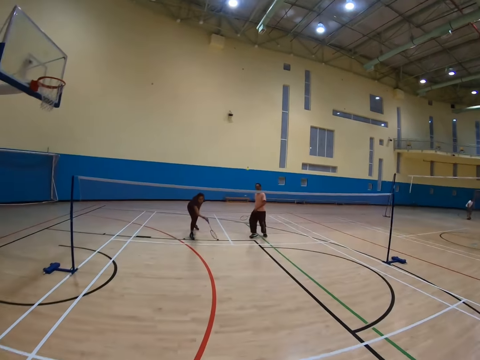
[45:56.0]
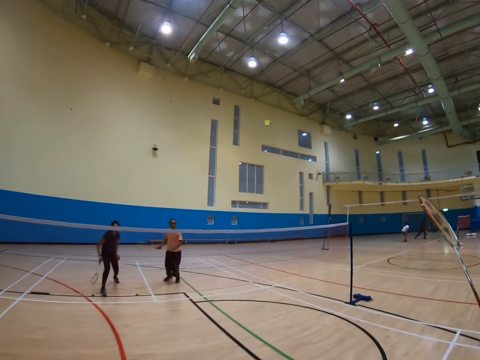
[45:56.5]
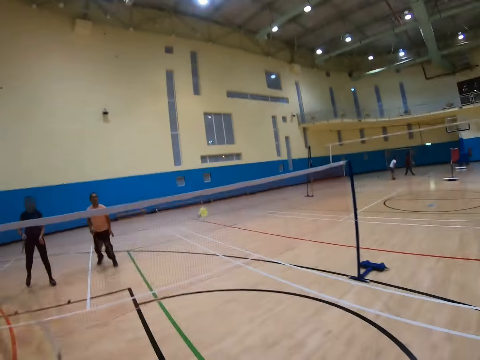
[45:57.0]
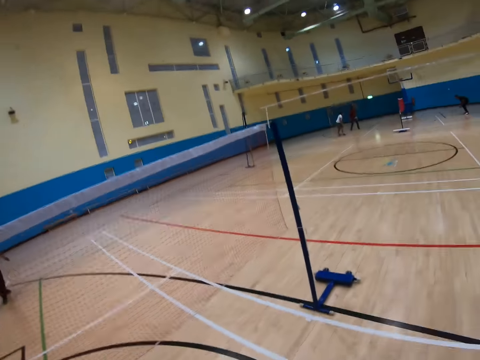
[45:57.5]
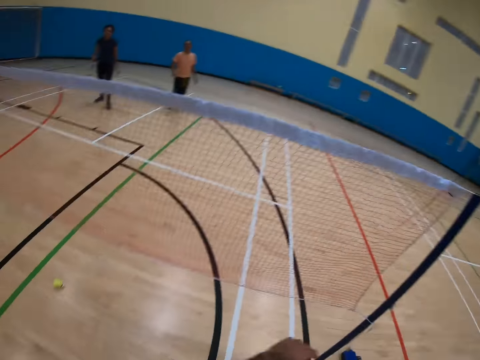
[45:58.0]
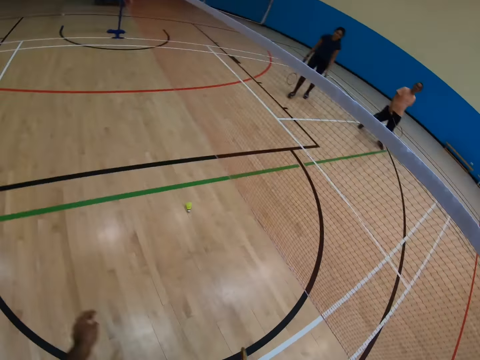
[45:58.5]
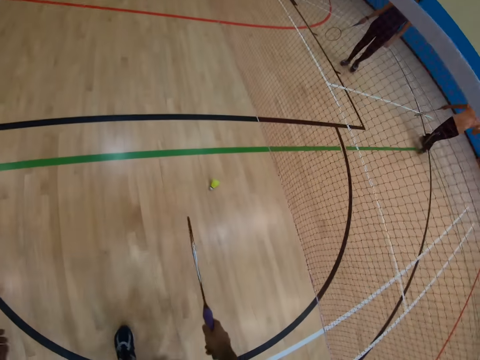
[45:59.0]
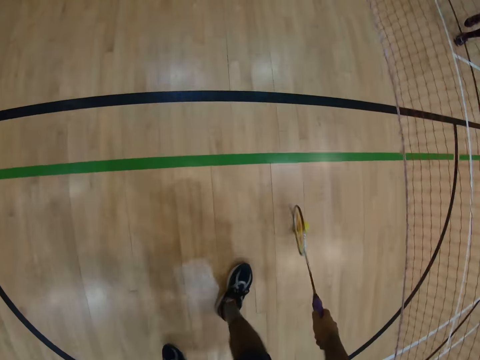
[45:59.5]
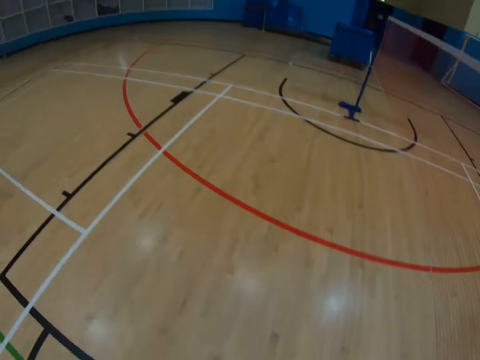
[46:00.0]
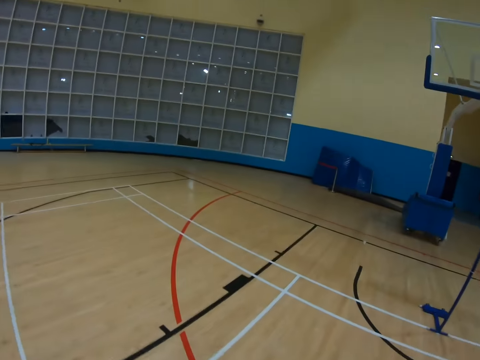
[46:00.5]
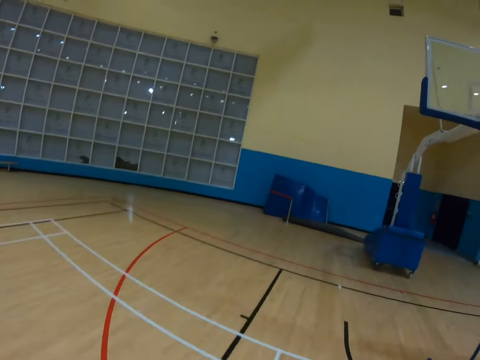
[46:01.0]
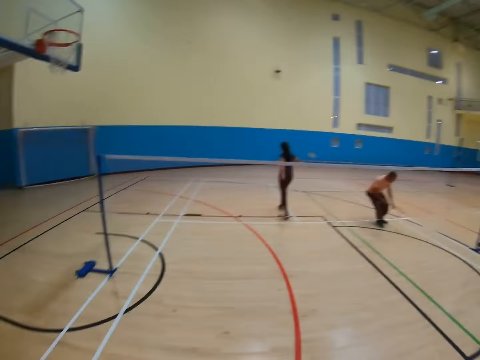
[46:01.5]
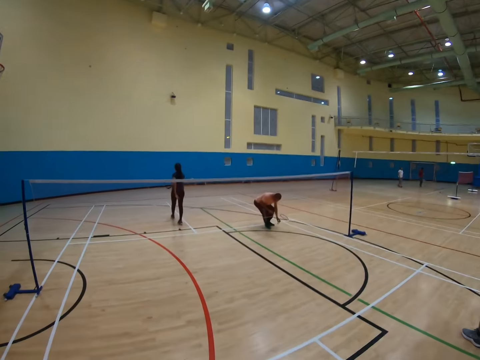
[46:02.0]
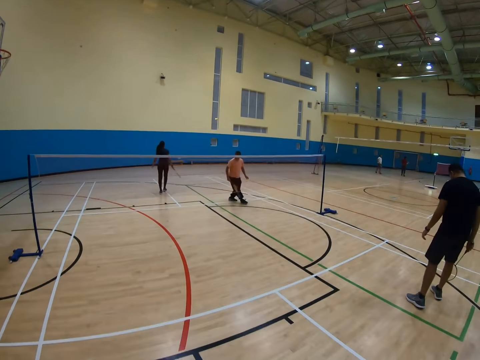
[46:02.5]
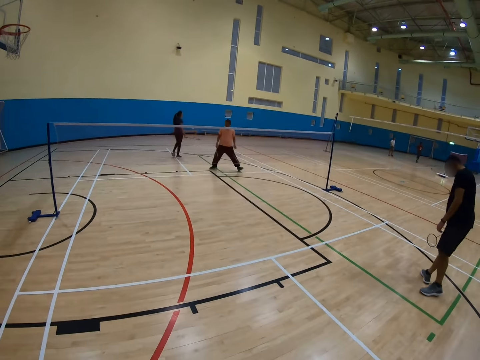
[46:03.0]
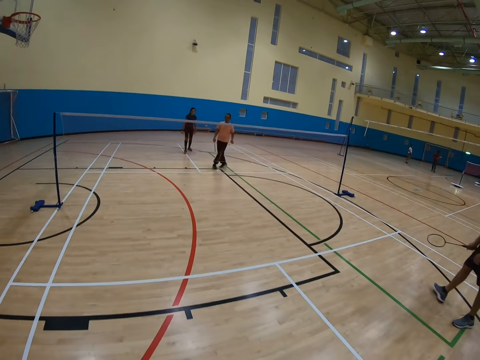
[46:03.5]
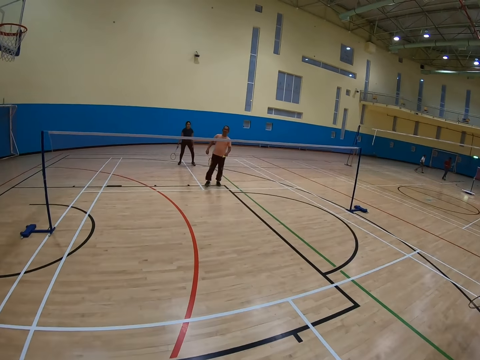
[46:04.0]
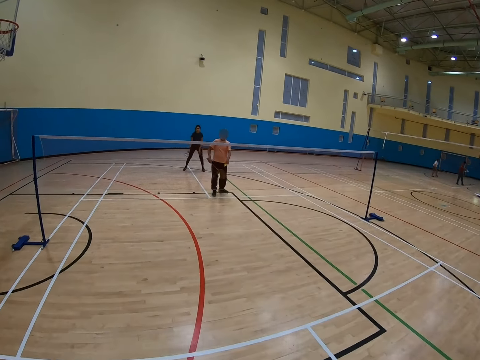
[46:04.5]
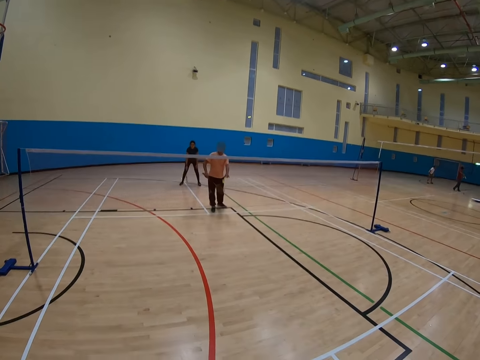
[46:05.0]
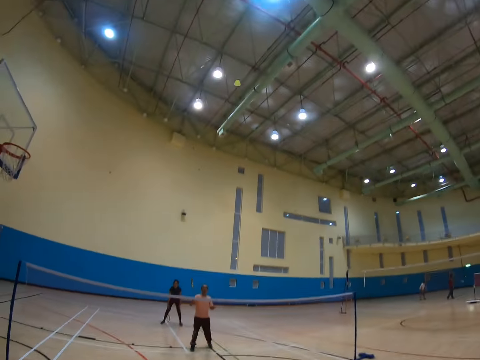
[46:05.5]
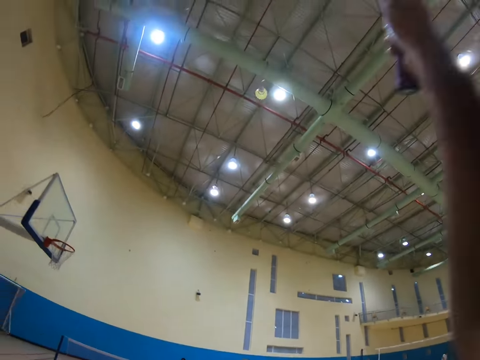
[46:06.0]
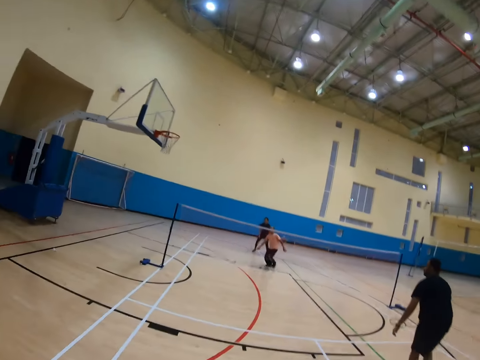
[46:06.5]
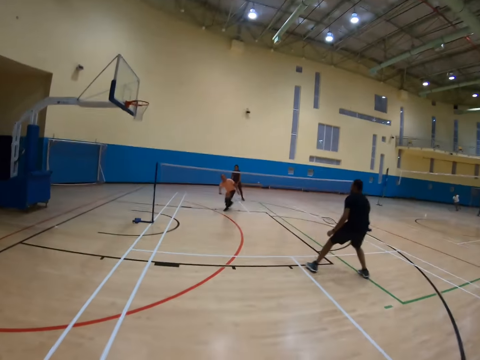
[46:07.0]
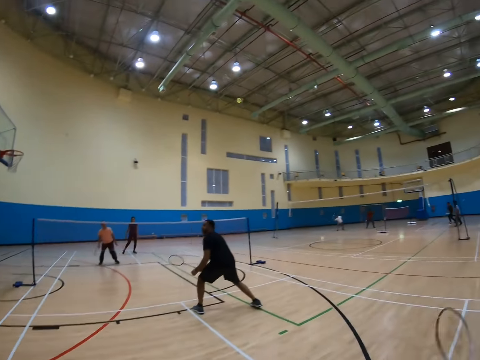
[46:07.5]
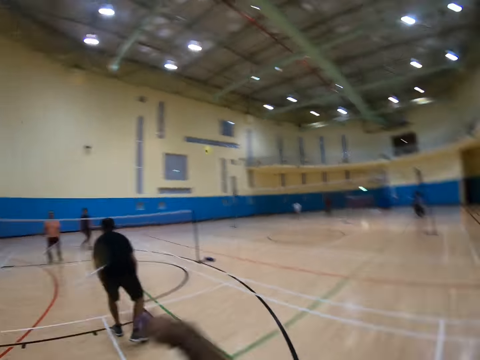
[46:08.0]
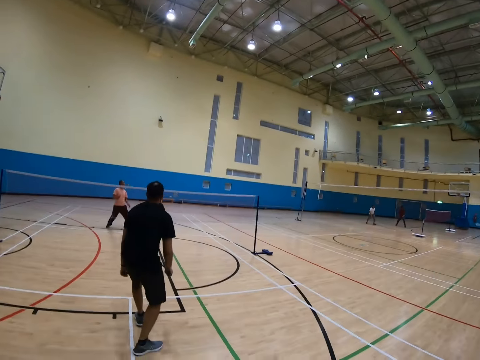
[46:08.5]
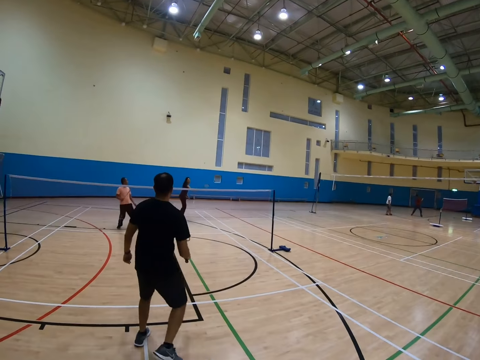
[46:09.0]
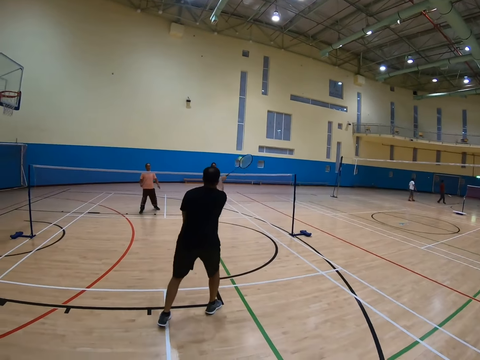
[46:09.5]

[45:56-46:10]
A man hits a shuttlecock with a racket. The camera wearer turns around, walks around, and holds a racket. They turn around, walk around, and turn around. Another man bends down. The first man walks around. The second man hits the shuttlecock with a racket. The camera wearer hits the shuttlecock with the racket. They play badminton. A third man holds a racket. The camera wearer turns around.

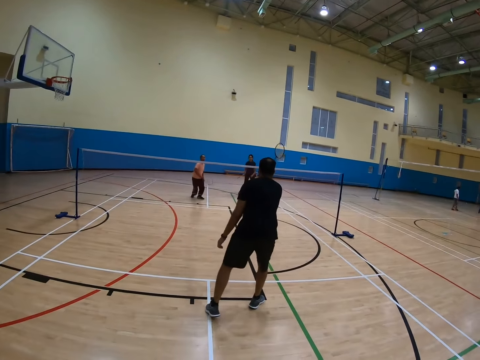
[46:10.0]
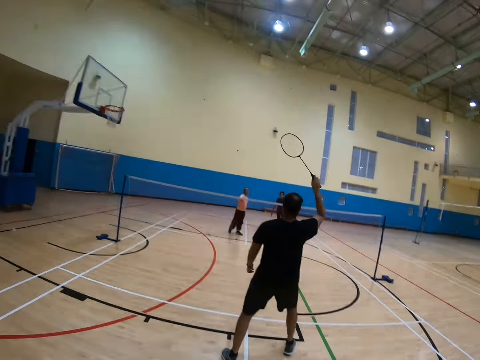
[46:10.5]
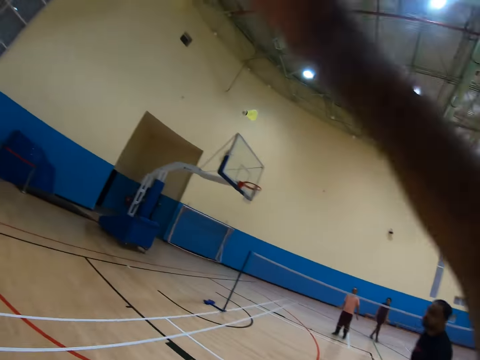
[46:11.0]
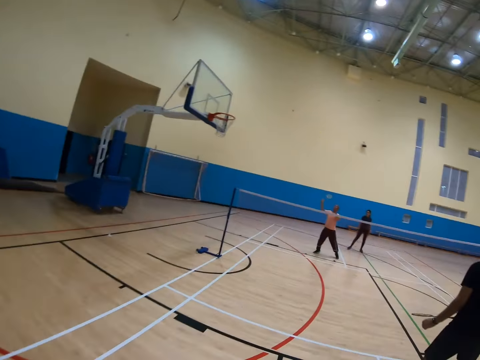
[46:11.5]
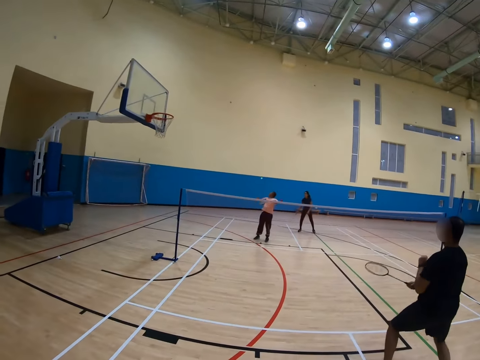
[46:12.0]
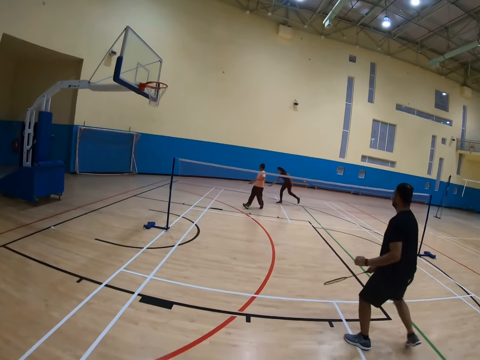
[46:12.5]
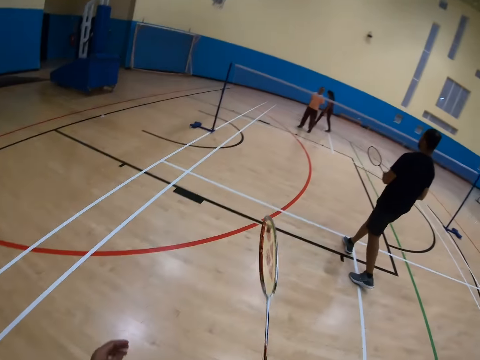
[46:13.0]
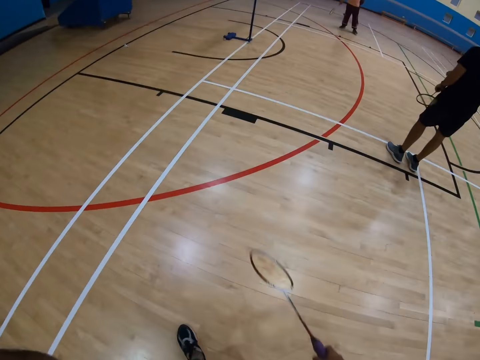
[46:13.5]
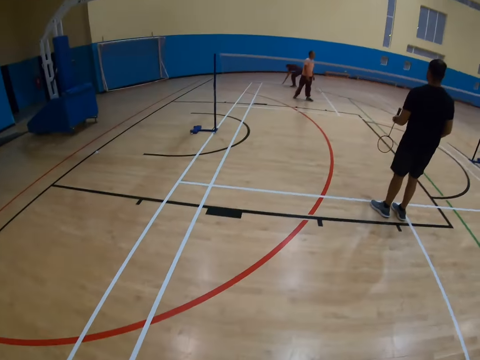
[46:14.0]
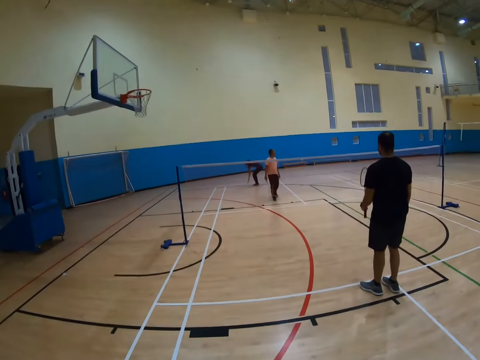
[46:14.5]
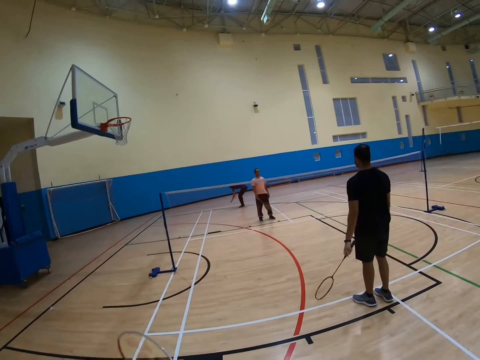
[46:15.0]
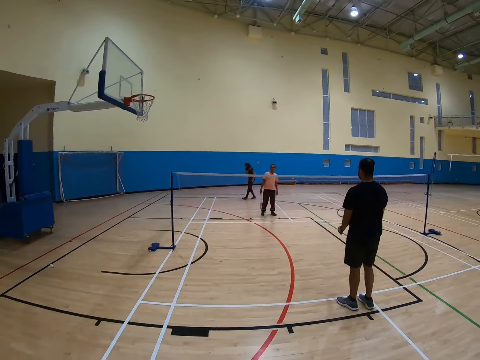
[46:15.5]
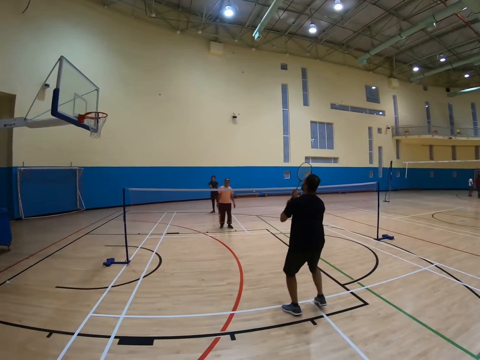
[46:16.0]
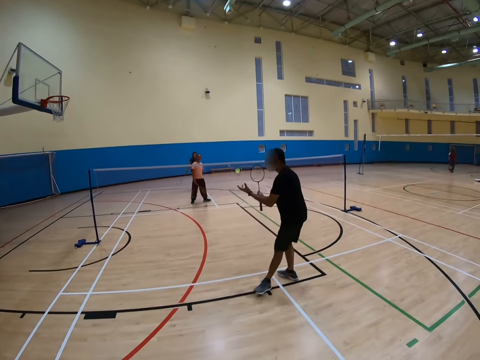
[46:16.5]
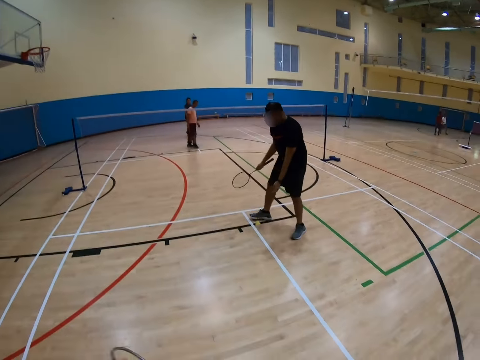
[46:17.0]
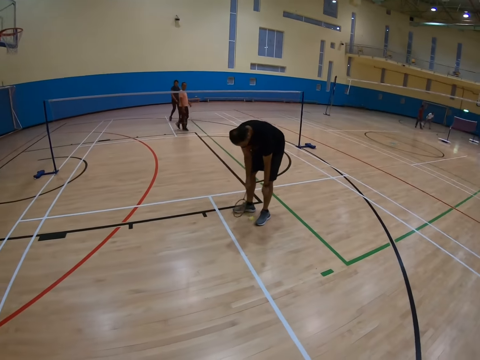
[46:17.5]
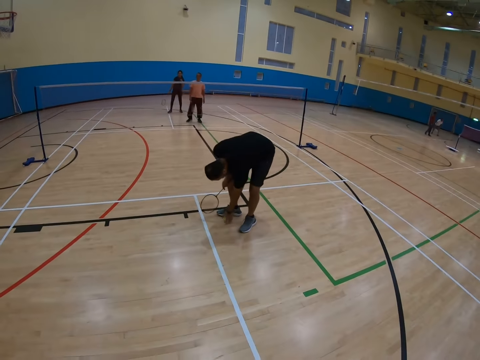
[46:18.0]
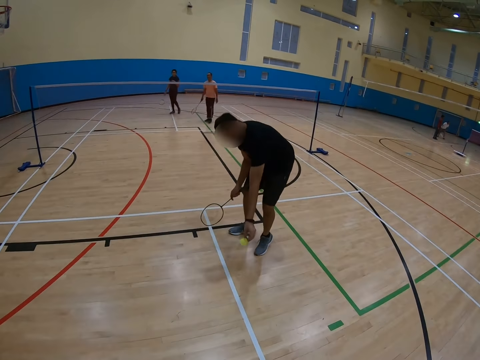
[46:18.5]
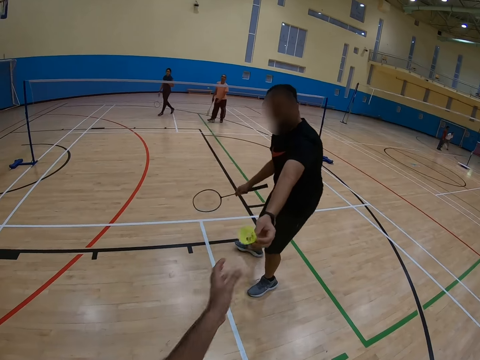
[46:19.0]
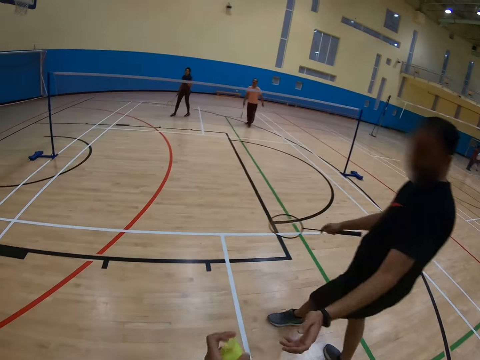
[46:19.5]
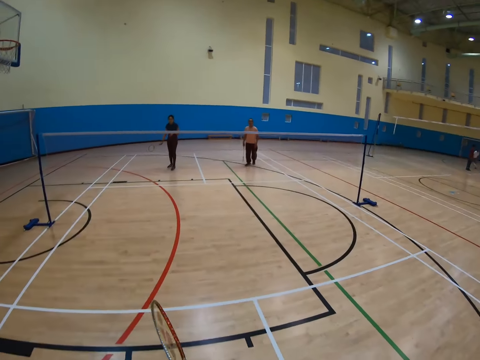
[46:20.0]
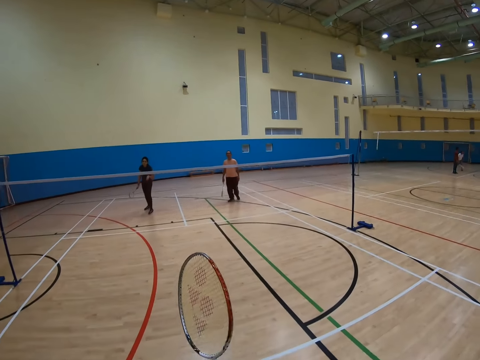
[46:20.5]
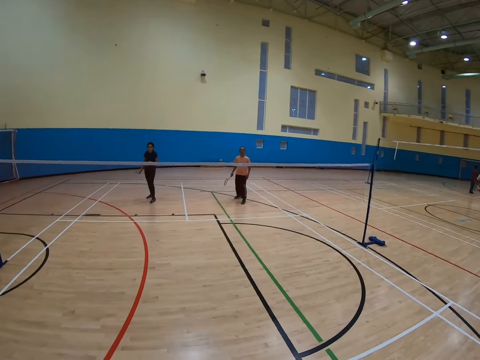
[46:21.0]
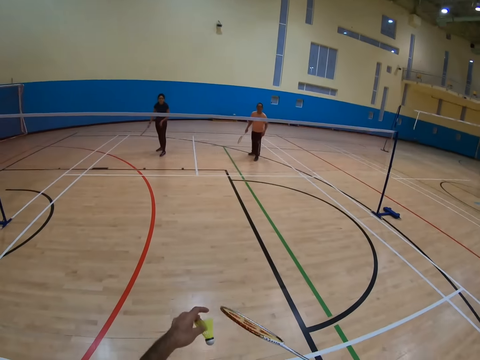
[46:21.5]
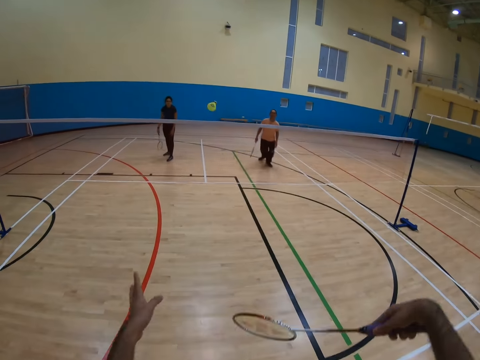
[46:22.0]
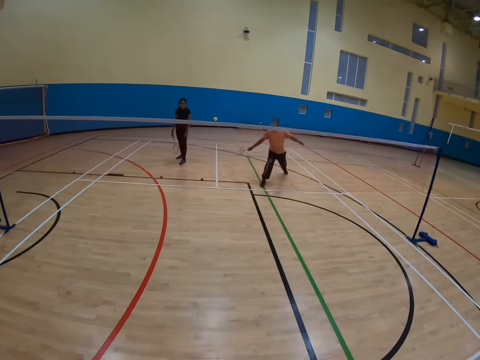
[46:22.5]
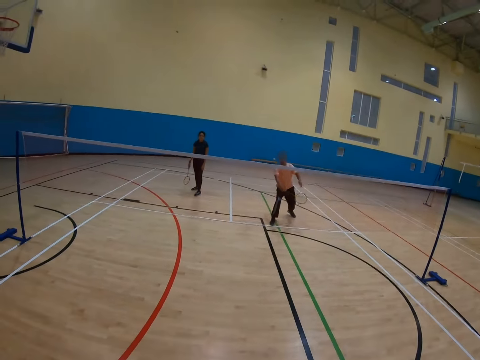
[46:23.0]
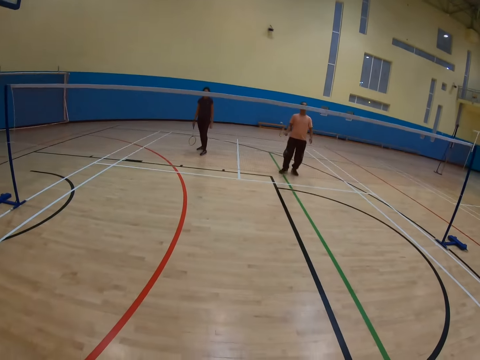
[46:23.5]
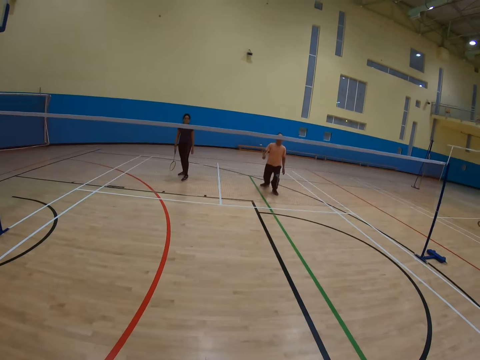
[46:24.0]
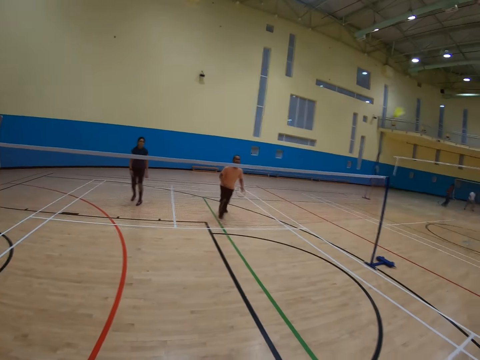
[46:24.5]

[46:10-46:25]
A man hits a shuttlecock with a racket. The man holds the racket and hits the shuttlecock with the racket. Another man turns to the side. The camera wearer holds a racket. The first man holds the shuttlecock, bends down, and picks up the shuttlecock on the floor. A person gives the camera wearer the shuttlecock. The camera wearer walks around. They hit the shuttlecock with the racket. The second man picks up the shuttlecock on the floor.
